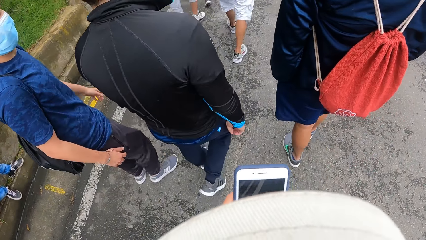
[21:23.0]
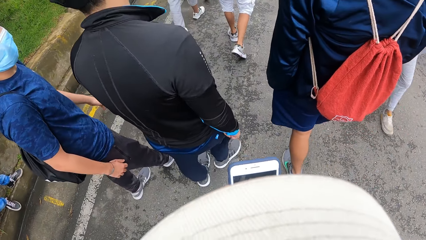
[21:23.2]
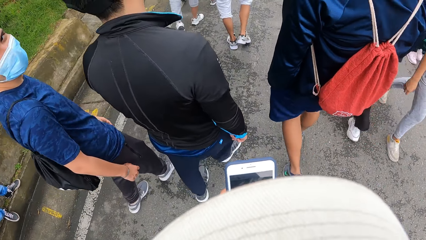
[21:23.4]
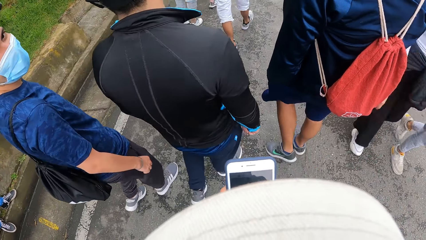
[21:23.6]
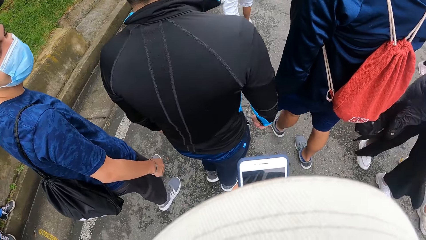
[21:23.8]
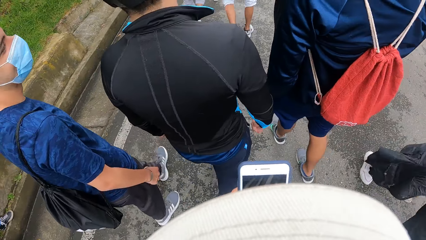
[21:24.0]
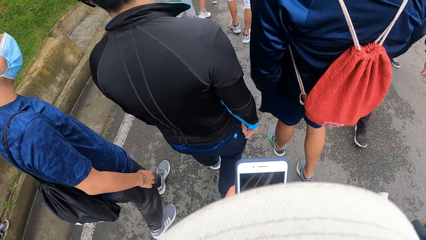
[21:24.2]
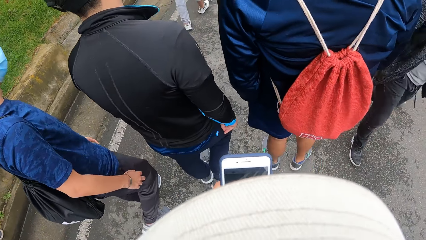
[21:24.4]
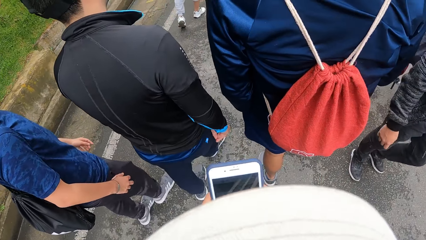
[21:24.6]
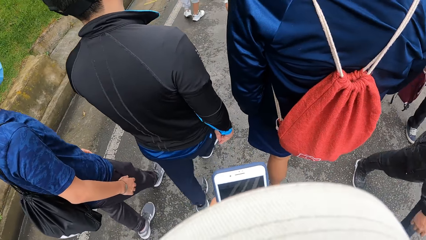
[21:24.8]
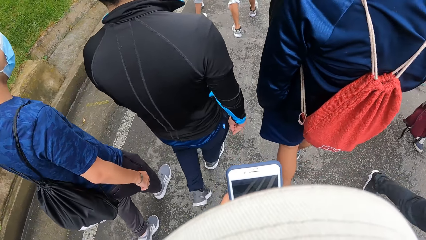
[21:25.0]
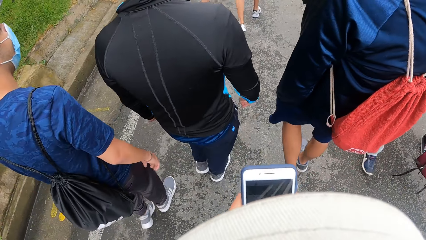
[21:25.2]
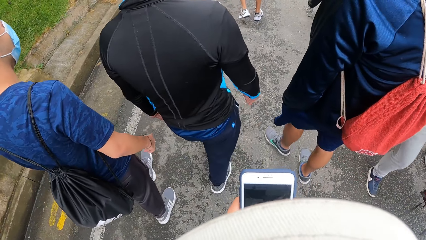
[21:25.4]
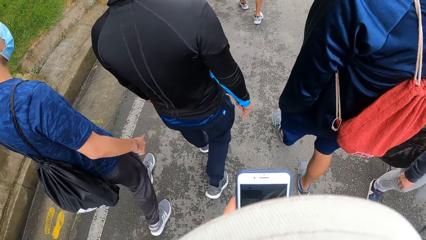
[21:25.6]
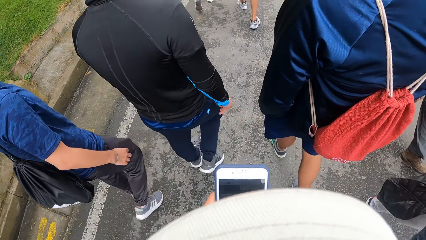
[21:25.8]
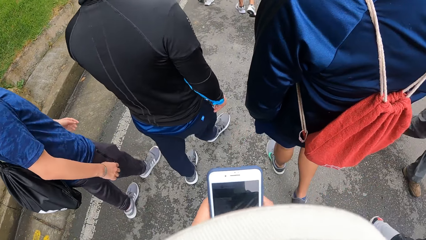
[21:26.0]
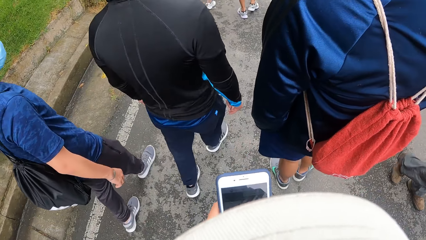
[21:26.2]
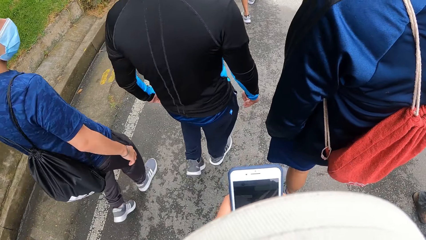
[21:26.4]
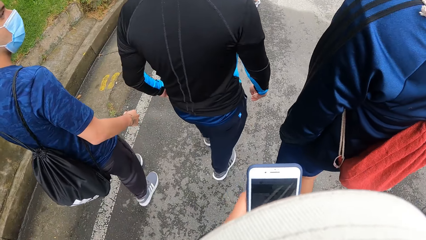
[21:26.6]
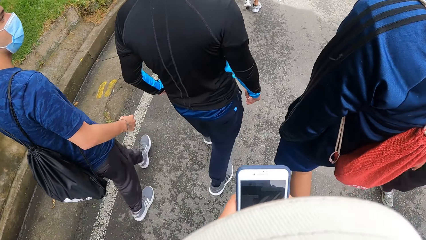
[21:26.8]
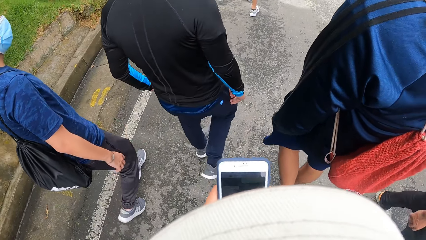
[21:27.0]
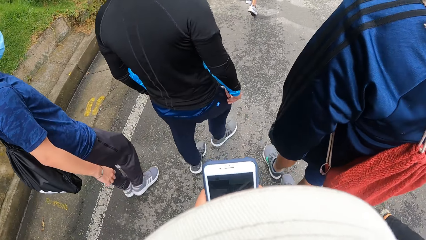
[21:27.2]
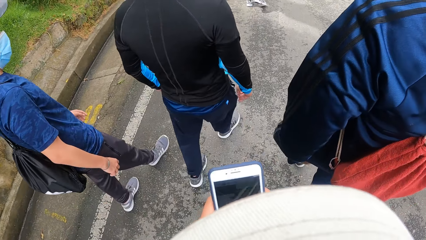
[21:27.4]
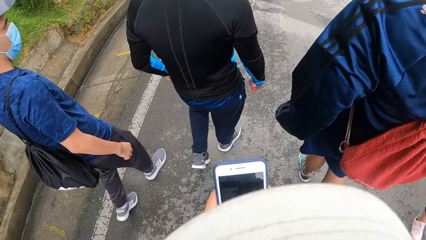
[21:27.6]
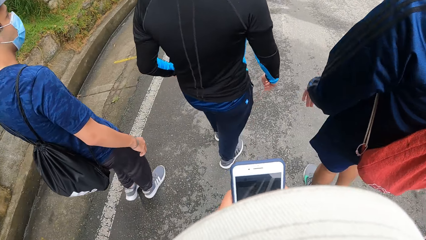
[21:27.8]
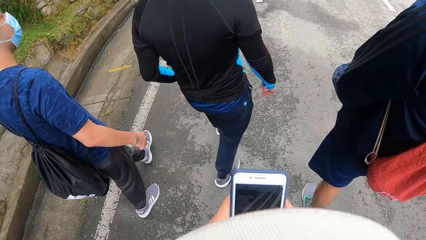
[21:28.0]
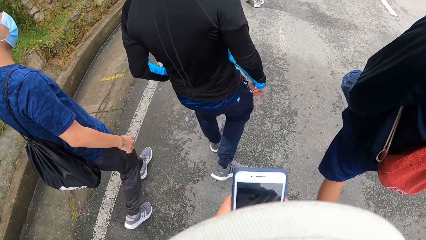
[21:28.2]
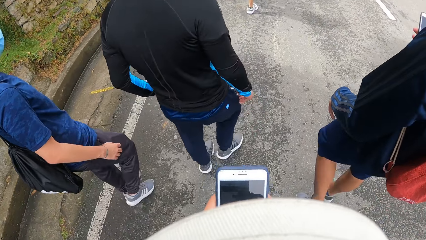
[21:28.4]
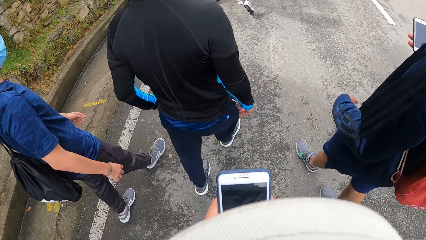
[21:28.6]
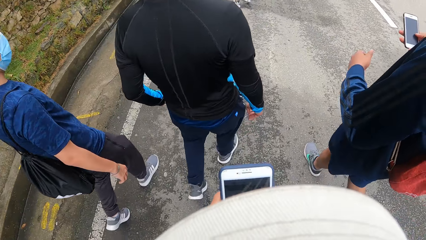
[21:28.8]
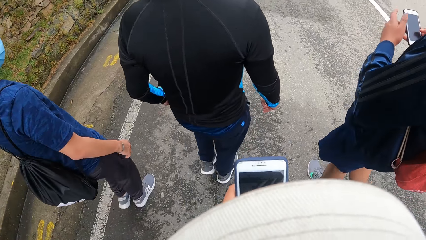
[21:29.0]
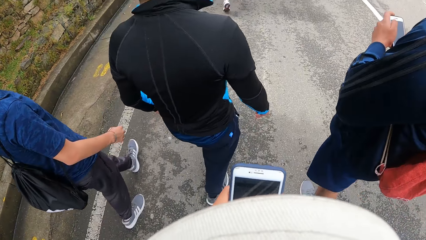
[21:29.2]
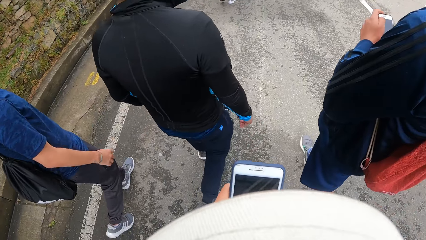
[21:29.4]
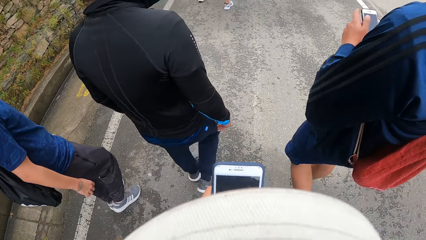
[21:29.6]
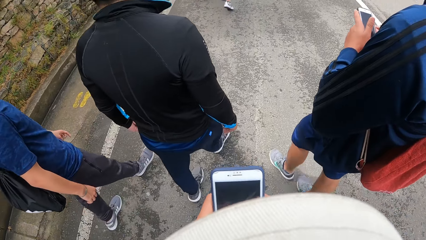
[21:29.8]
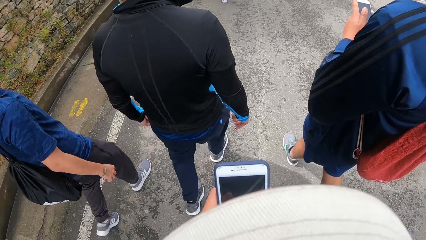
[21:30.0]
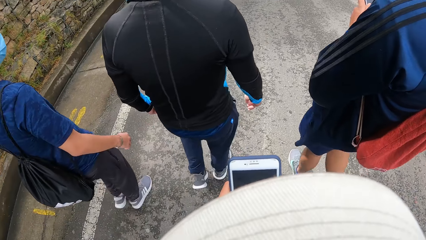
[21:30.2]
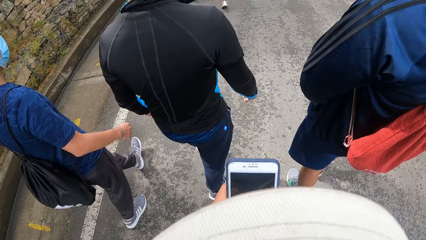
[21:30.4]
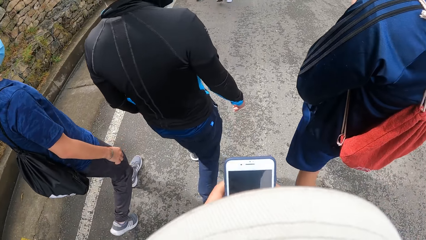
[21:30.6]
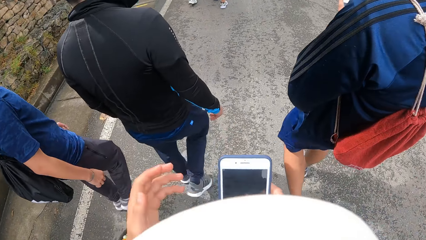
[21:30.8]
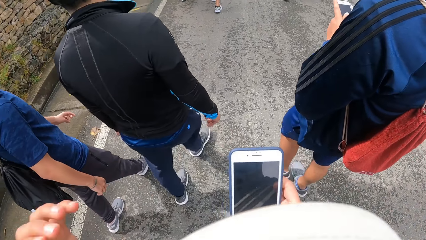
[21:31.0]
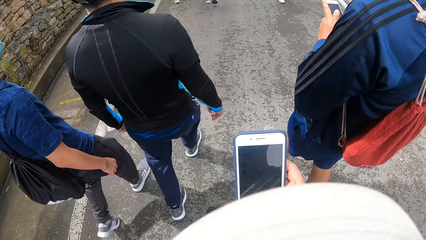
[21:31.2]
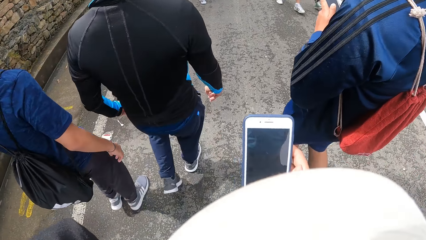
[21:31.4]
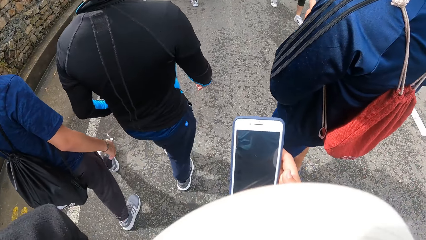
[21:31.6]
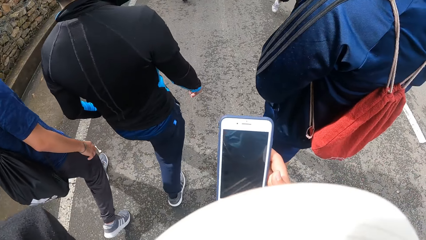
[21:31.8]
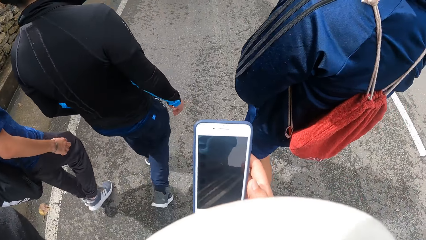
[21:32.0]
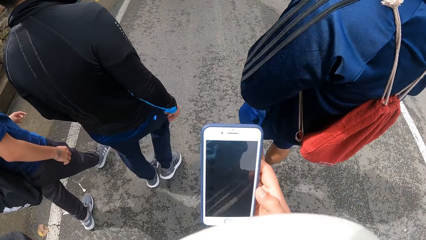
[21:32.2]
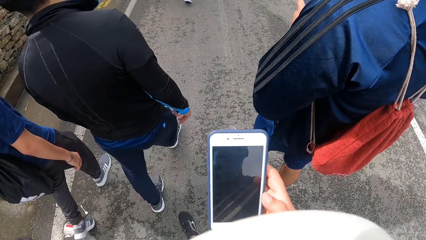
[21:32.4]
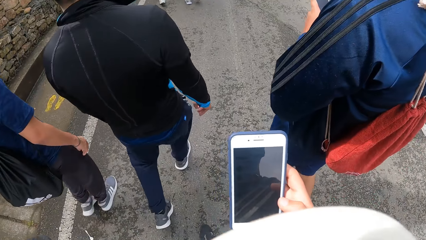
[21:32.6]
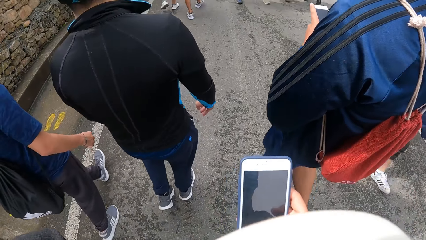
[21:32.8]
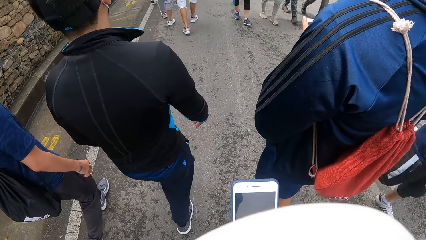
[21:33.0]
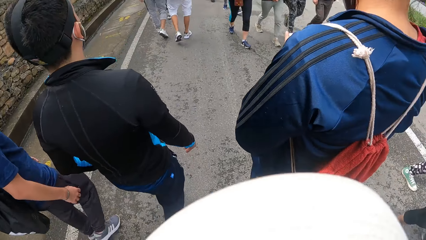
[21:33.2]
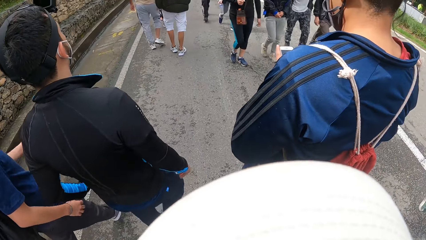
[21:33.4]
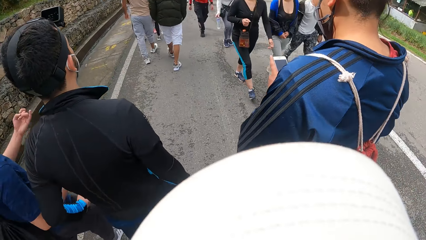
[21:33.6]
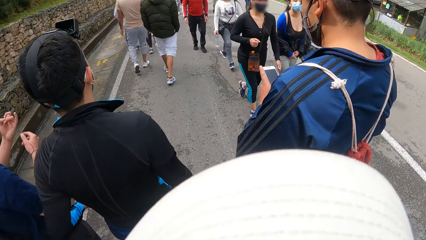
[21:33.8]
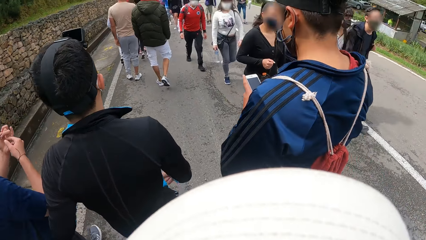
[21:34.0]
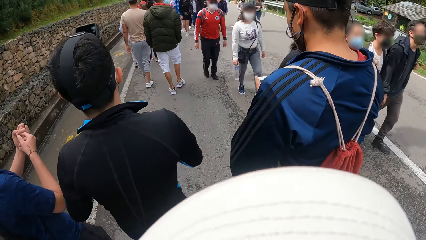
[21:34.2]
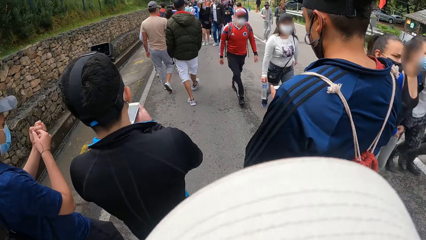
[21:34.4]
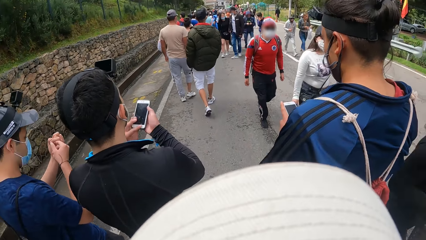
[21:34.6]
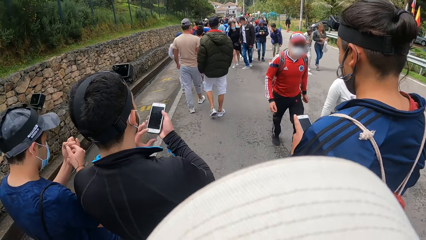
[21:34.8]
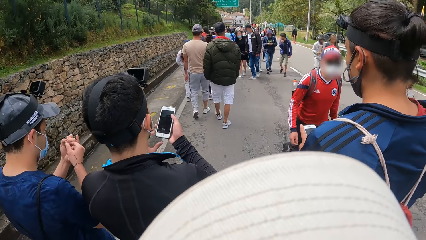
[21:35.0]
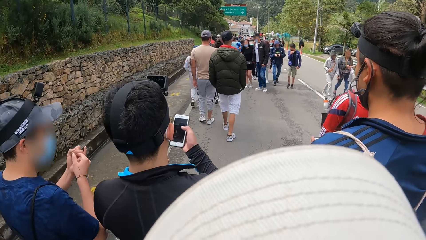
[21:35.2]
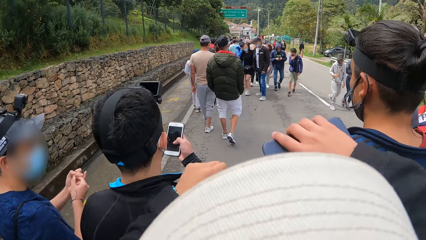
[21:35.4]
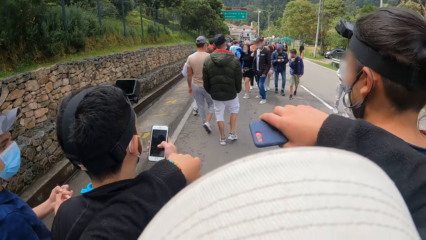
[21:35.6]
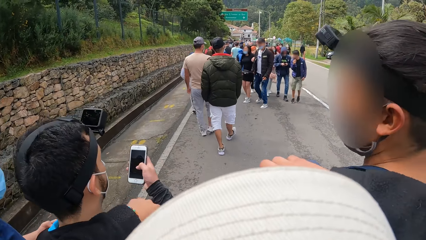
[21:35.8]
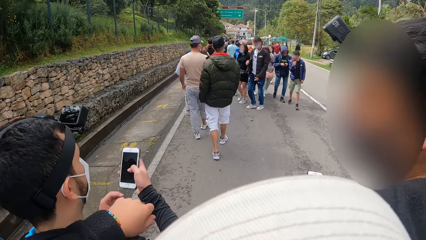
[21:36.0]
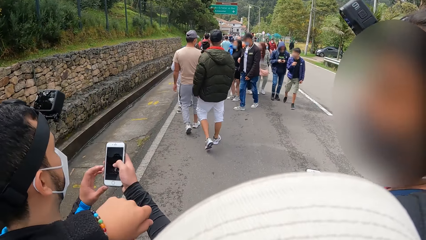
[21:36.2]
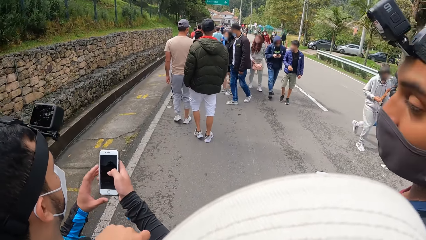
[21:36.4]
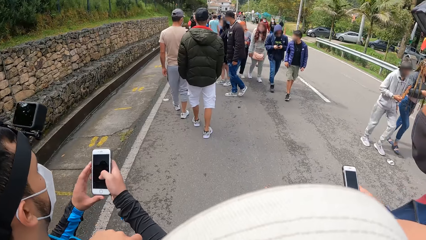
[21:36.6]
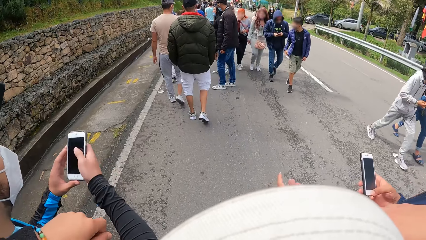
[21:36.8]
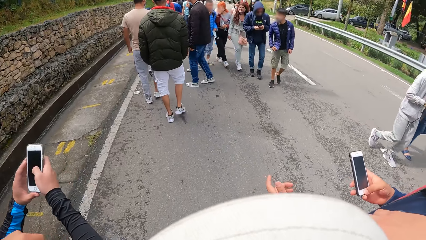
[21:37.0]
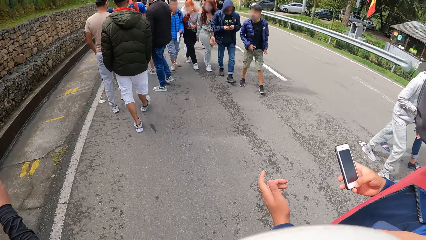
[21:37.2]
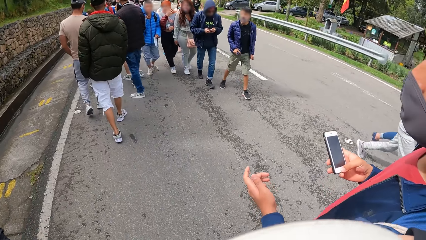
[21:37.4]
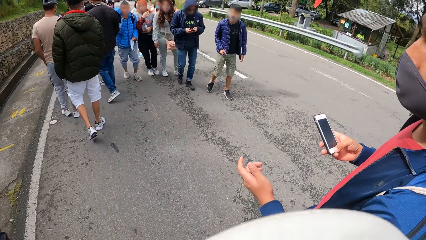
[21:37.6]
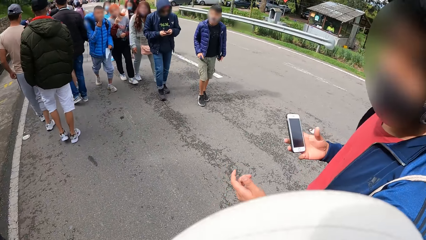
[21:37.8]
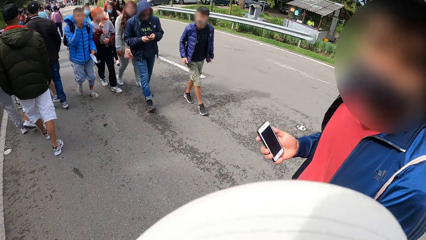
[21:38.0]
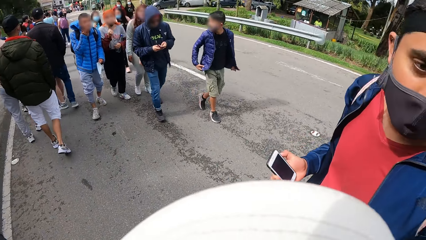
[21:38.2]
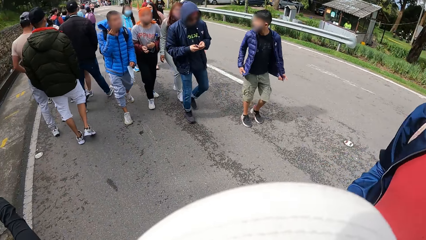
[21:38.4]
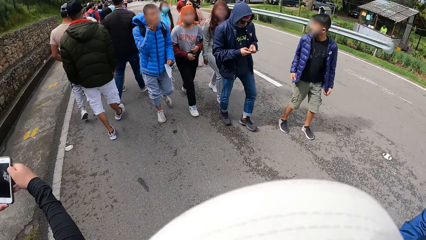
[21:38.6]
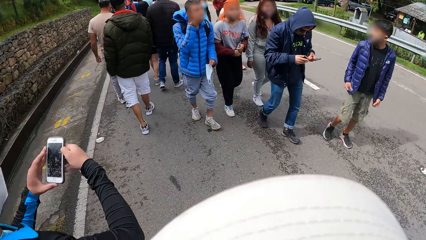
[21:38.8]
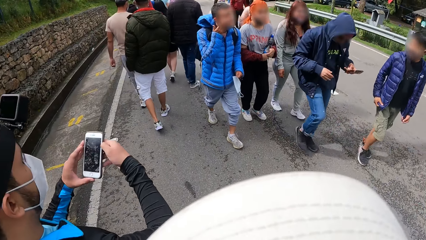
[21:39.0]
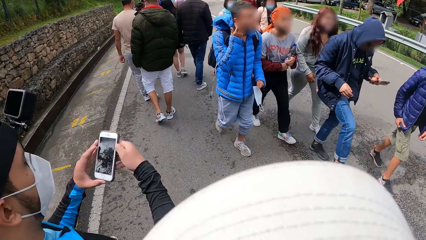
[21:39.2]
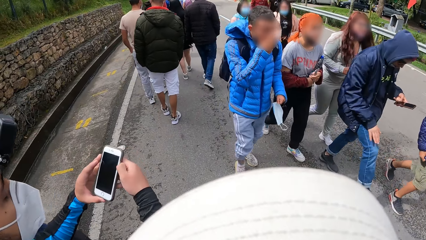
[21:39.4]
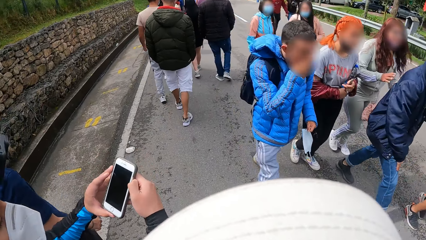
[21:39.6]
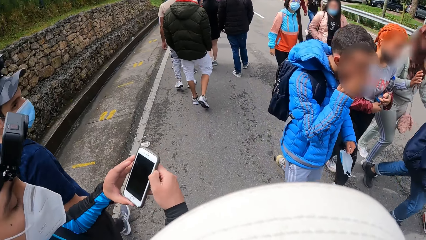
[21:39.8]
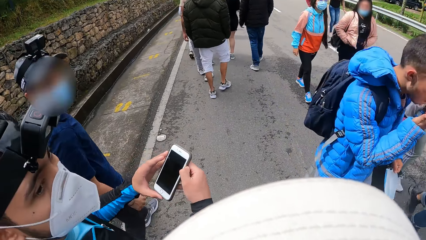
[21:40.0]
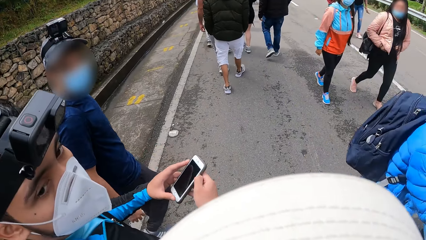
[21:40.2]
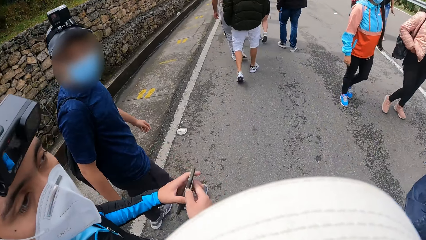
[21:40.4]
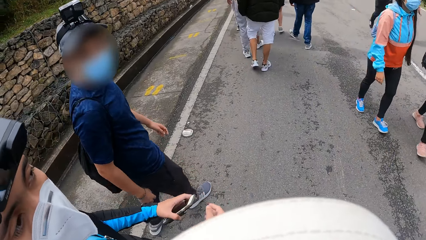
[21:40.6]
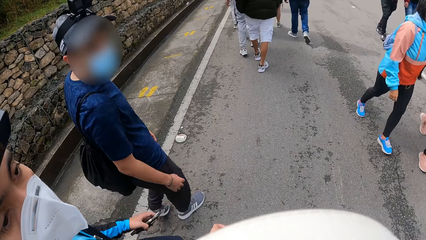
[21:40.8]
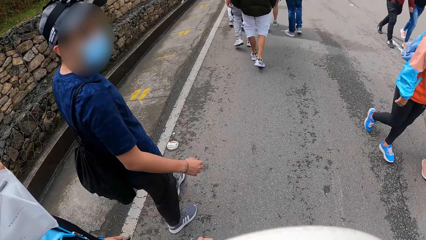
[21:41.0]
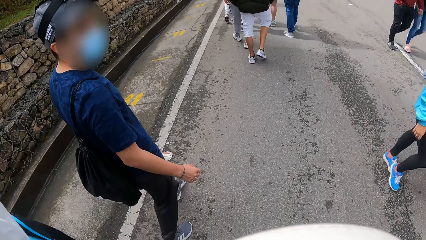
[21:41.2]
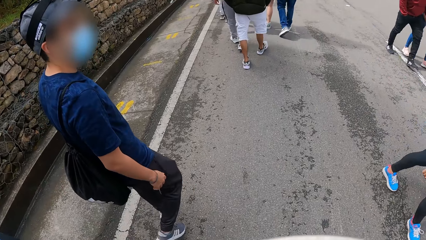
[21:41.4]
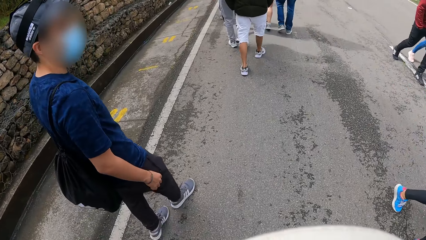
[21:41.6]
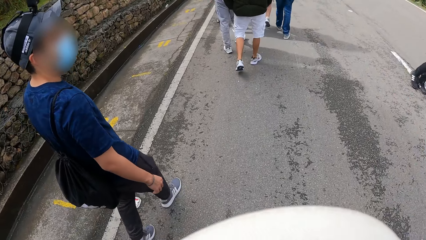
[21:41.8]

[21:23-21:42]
A man operates a phone with both hands. Another man operates his phone with both hands. The camera wearer puts her right hand on the first man and puts her left hand on the other man.
